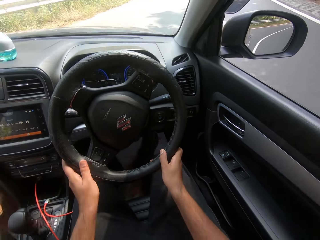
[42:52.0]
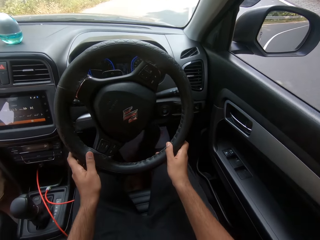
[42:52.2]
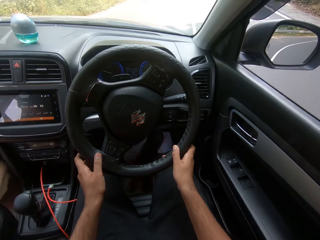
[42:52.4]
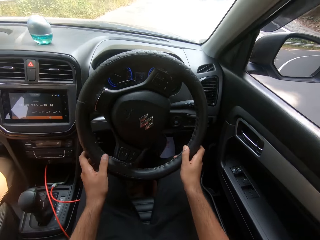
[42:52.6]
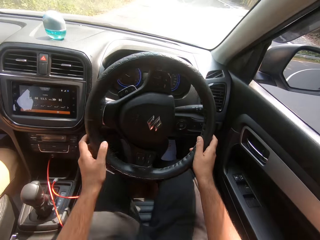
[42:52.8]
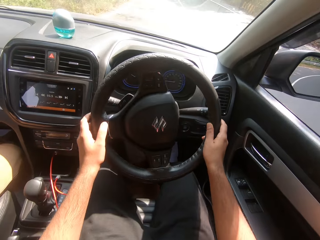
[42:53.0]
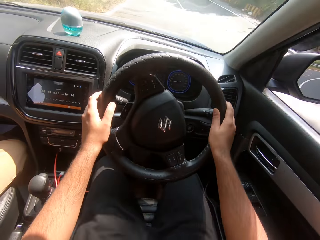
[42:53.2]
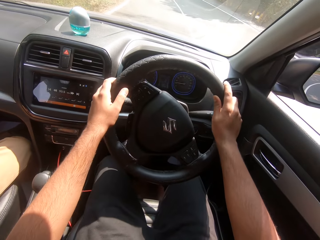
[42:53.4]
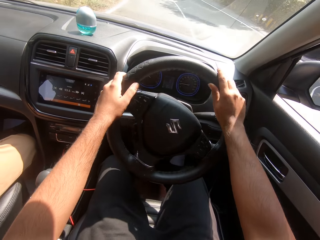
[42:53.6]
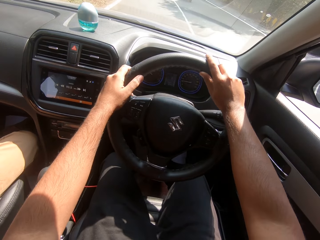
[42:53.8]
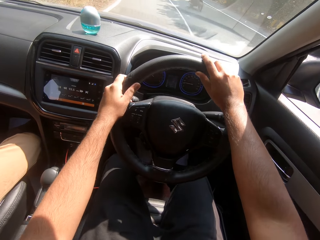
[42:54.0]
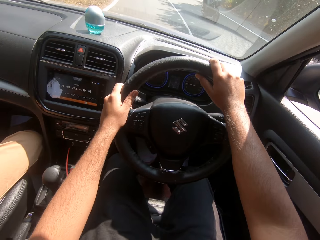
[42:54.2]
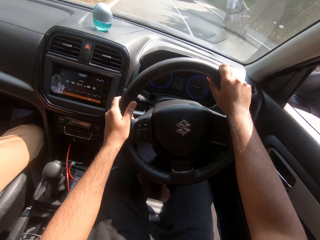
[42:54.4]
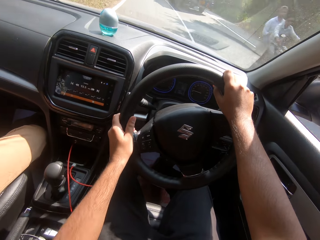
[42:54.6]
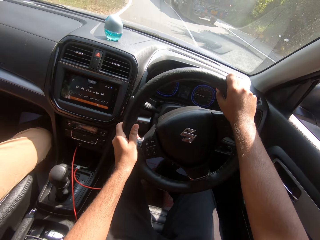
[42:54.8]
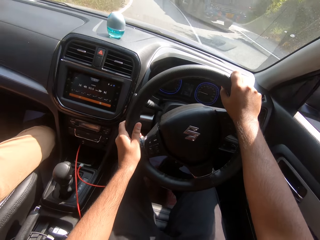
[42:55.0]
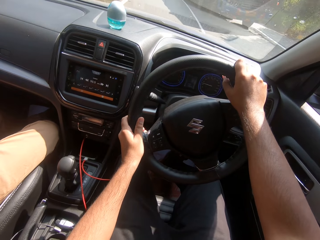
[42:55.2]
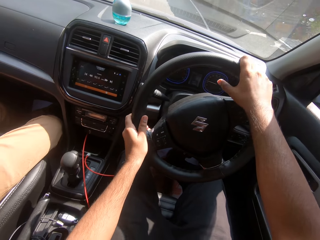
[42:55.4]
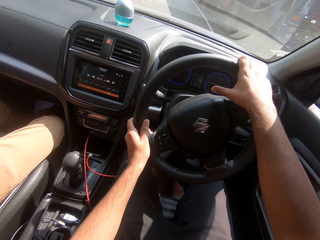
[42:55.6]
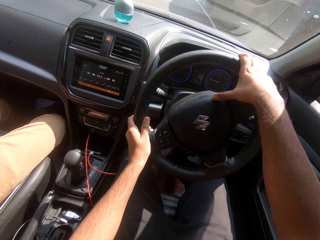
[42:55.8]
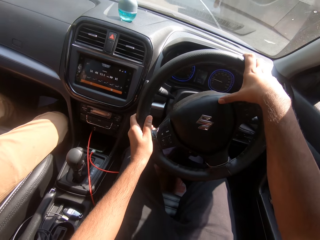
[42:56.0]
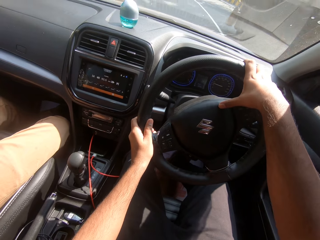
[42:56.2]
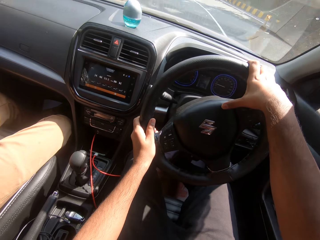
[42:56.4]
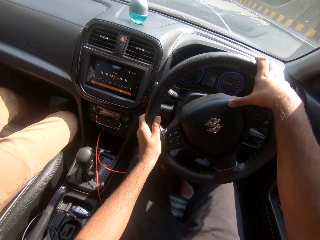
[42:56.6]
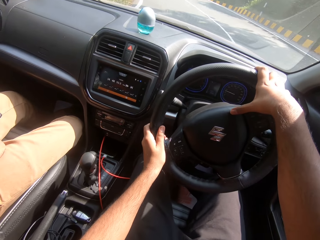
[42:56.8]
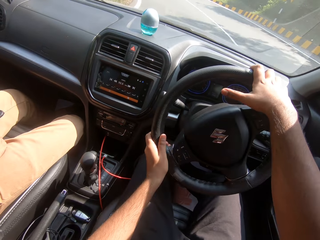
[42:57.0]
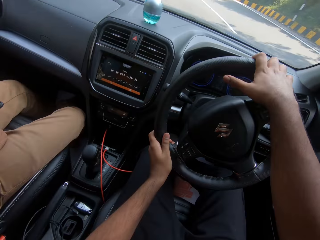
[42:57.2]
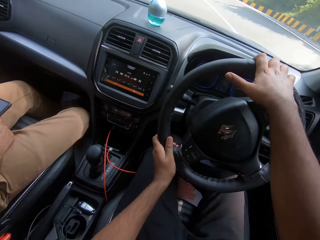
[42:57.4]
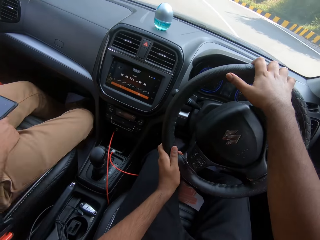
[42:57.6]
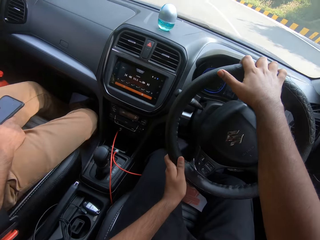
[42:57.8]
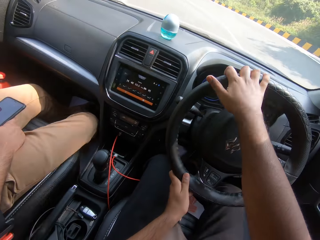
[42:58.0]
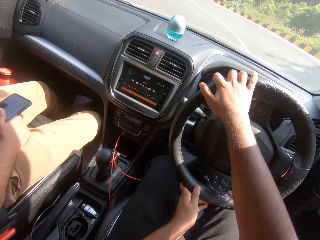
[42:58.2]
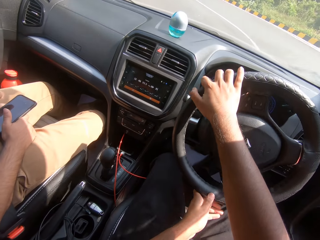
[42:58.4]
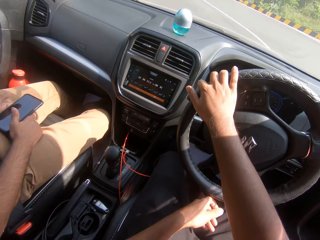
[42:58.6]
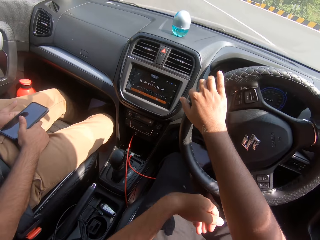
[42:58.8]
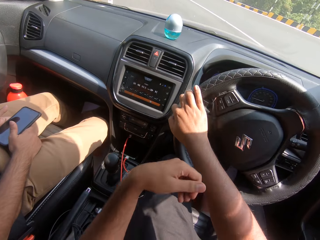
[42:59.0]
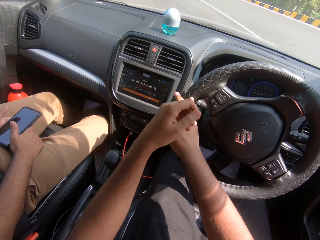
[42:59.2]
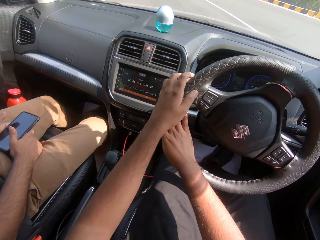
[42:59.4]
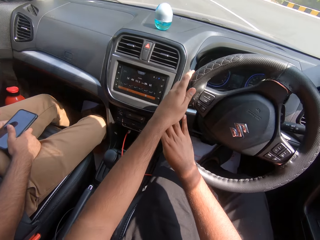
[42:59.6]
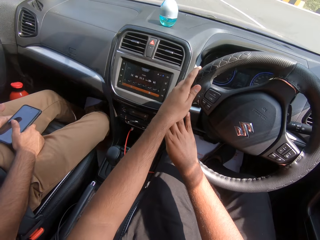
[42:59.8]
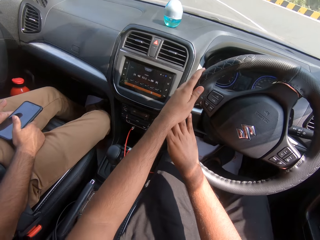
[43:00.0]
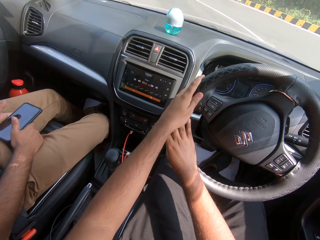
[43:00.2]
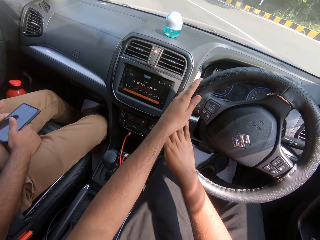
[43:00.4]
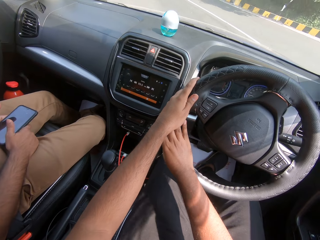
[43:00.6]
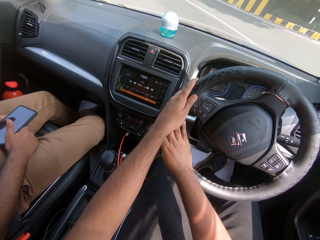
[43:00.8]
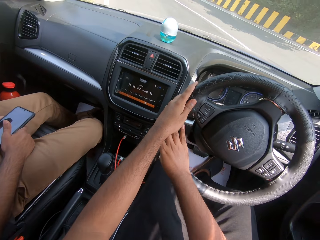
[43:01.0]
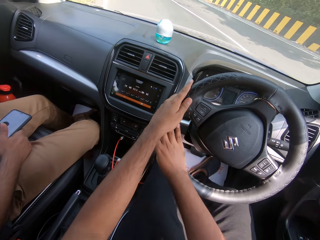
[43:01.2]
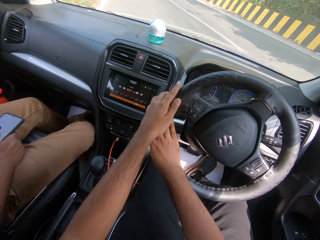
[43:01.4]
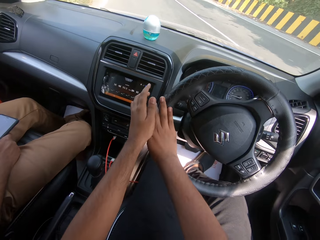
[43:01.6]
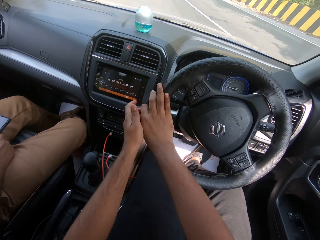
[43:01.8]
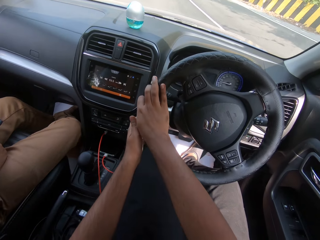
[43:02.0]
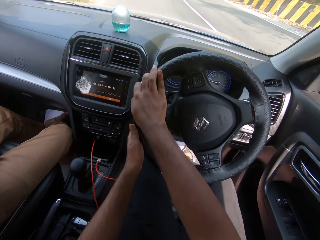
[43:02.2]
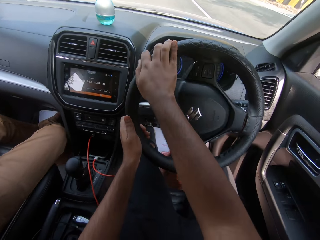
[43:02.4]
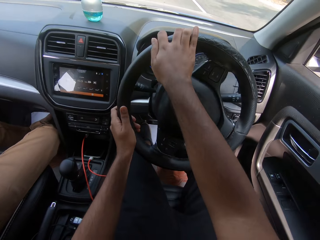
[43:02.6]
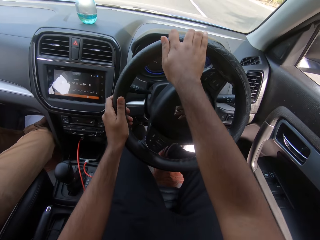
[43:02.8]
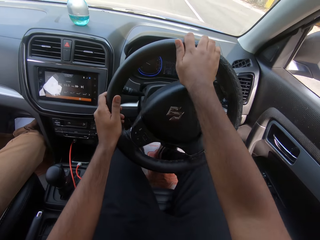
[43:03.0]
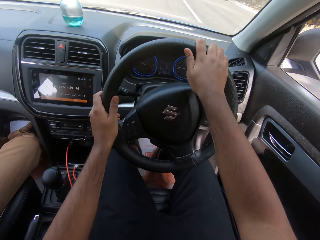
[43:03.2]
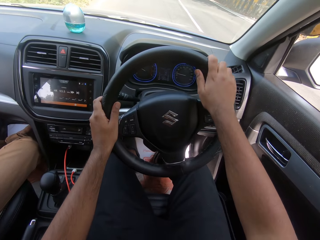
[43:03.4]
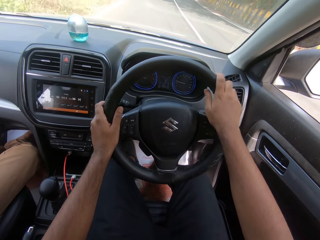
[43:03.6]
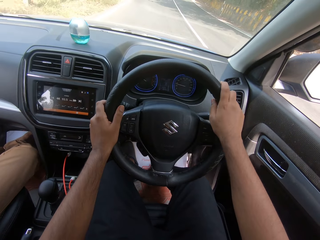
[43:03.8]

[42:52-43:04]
A motorcycle rides past the camera wearer. A truck drives past them.

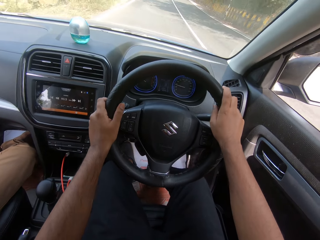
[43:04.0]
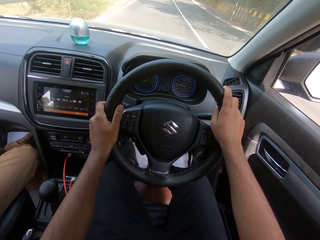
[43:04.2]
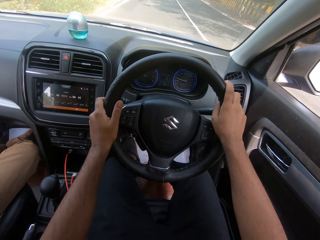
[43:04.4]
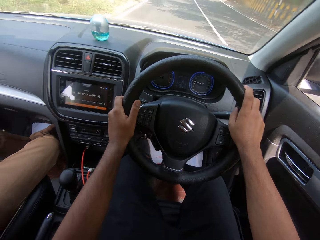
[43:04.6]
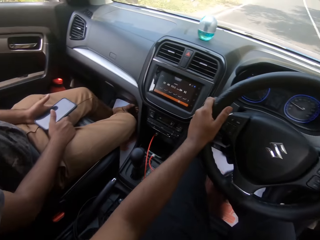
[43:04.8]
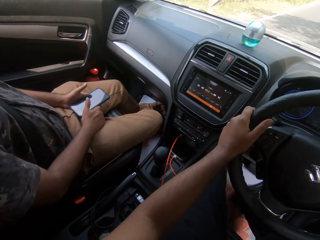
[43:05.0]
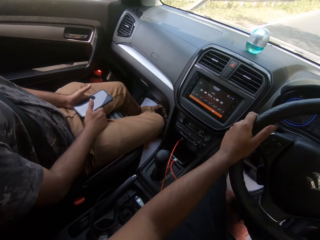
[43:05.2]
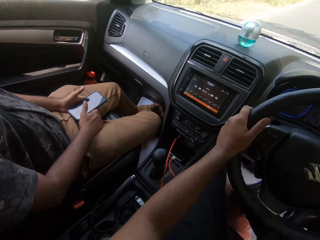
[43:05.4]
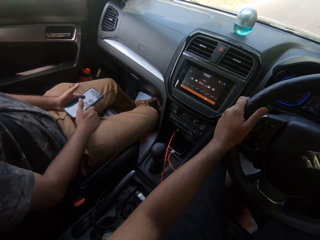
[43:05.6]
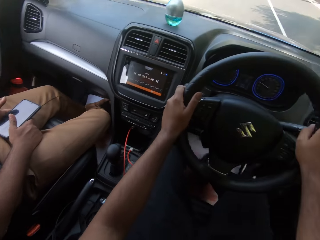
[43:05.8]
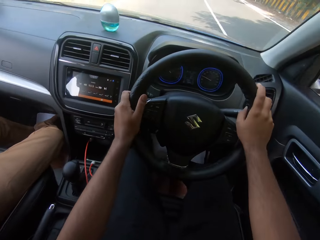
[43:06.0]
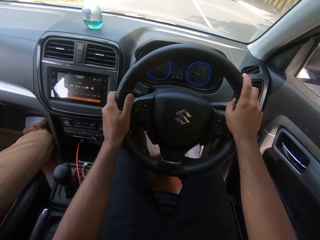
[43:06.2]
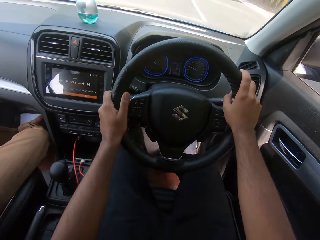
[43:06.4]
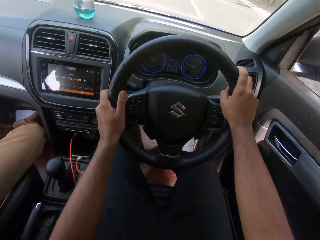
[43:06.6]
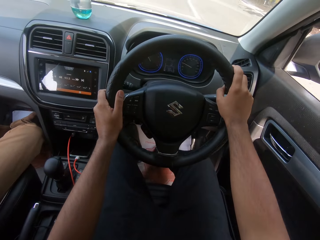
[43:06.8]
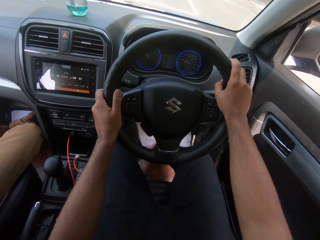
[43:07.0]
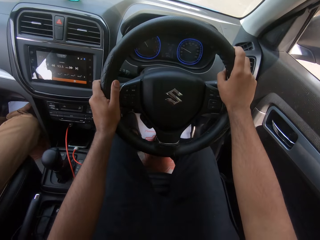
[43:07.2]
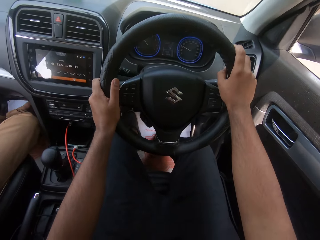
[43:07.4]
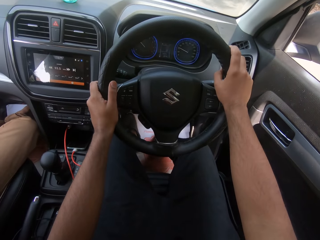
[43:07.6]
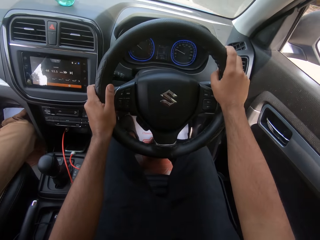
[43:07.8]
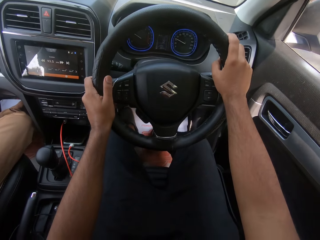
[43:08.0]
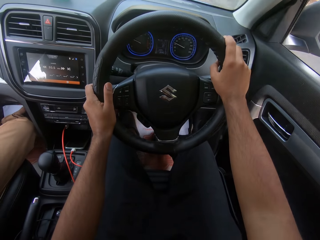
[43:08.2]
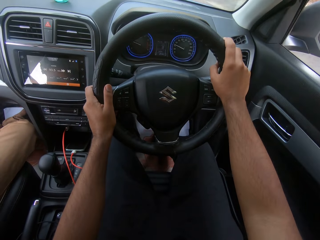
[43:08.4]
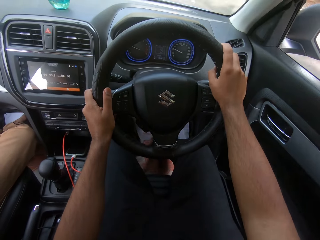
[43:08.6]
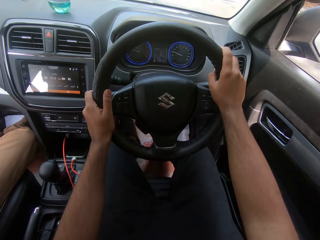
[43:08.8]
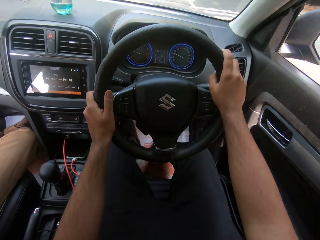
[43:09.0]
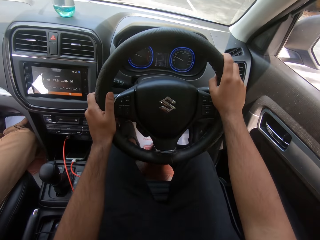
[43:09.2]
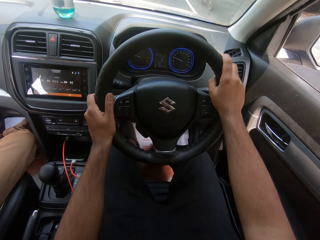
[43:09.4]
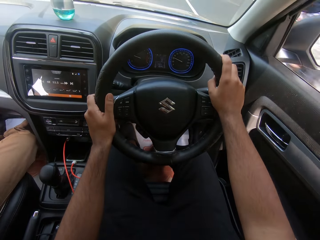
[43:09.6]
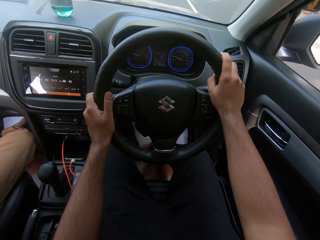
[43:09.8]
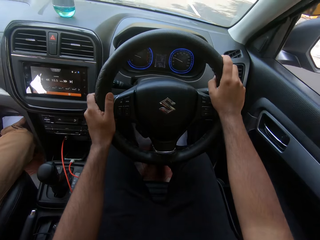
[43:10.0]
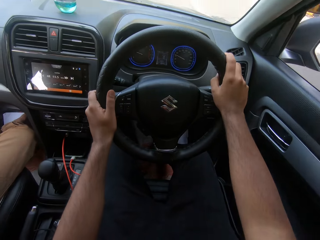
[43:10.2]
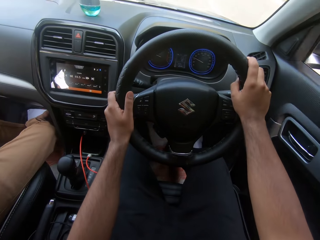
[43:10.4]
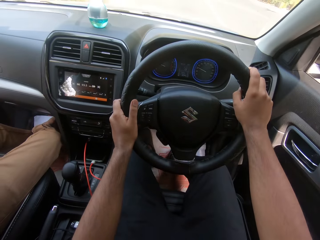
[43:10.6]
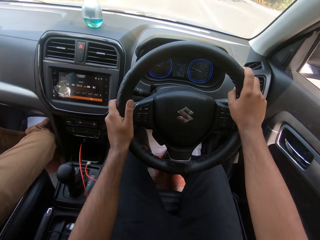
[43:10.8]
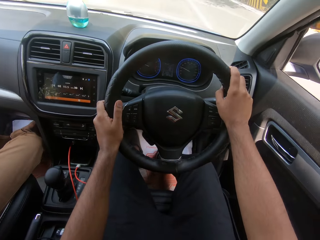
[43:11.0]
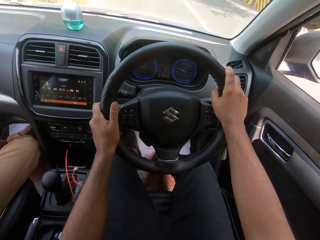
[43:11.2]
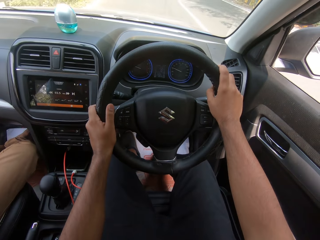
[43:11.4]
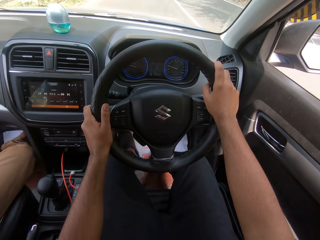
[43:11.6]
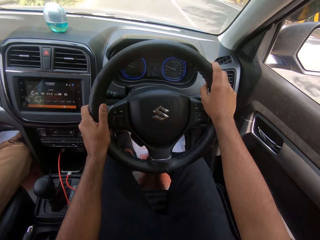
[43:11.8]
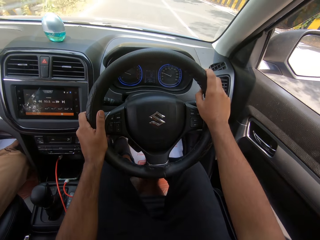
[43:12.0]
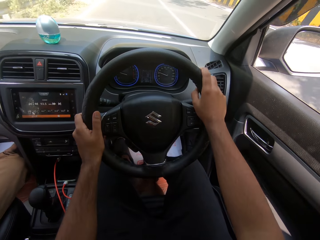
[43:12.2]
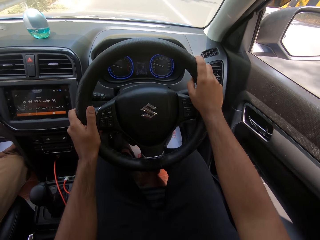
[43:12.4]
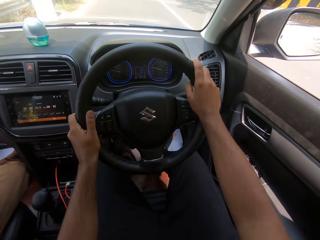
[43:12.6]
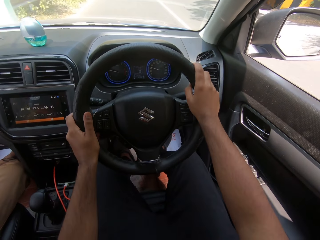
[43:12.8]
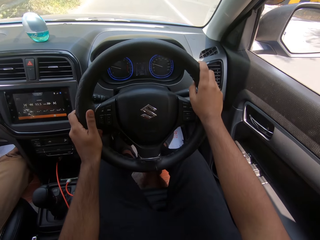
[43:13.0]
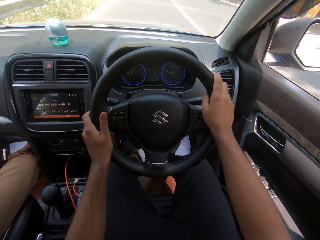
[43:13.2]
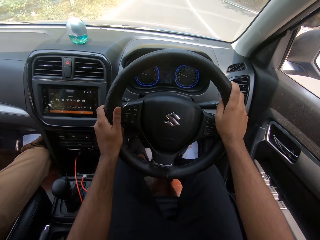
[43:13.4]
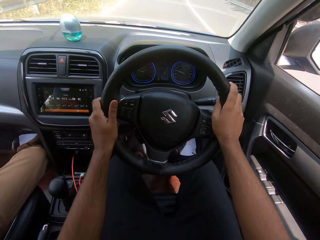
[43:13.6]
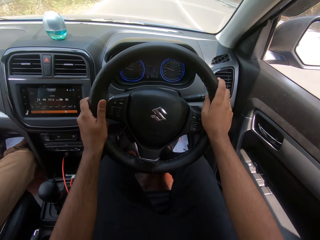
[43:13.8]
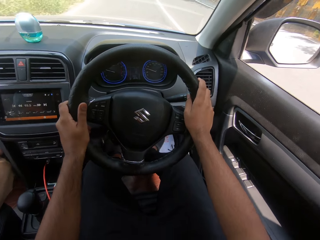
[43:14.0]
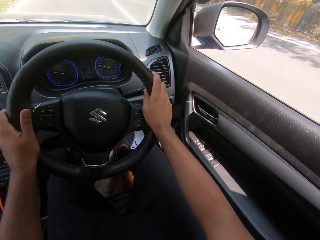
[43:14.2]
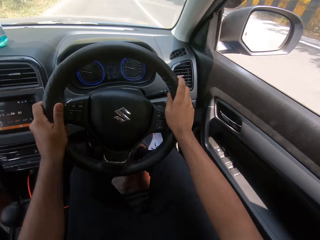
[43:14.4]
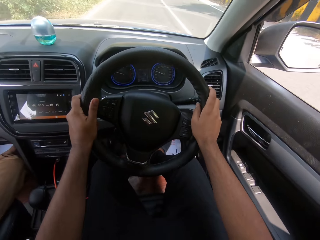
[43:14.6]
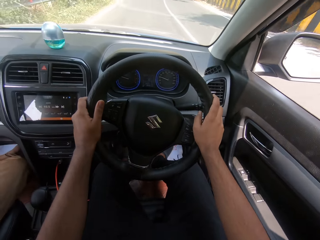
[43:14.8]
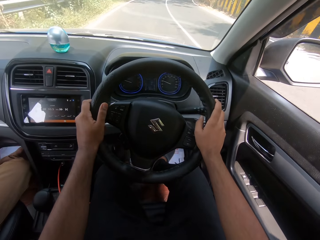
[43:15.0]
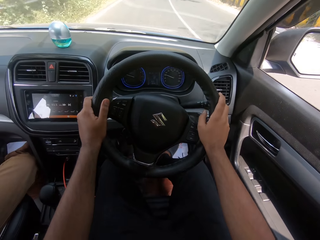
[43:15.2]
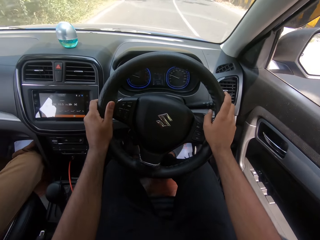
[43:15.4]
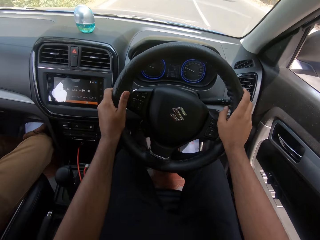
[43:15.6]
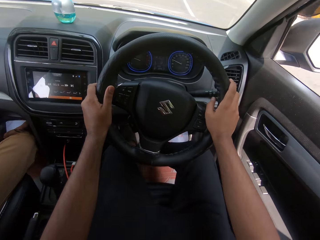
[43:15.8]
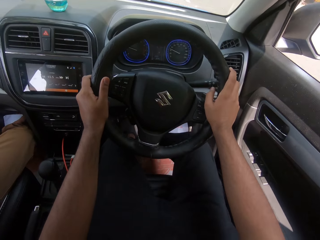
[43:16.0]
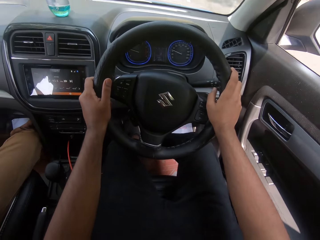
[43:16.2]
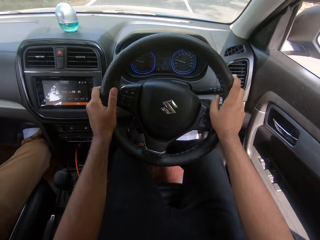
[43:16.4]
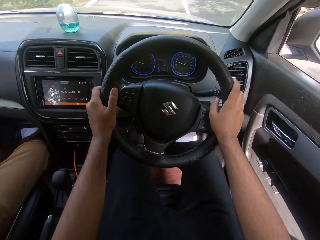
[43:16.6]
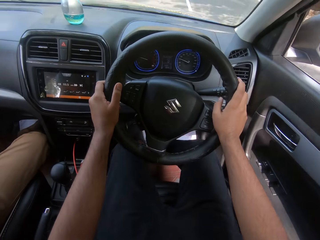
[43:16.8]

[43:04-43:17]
A motorcycle rides past the camera wearer.
